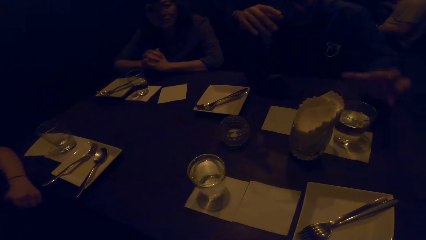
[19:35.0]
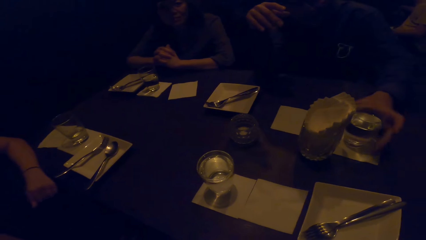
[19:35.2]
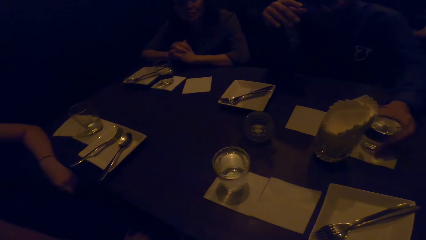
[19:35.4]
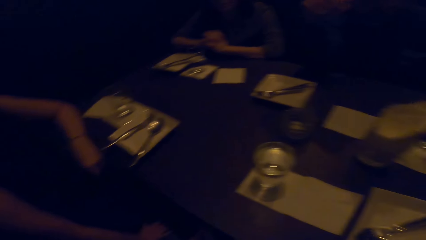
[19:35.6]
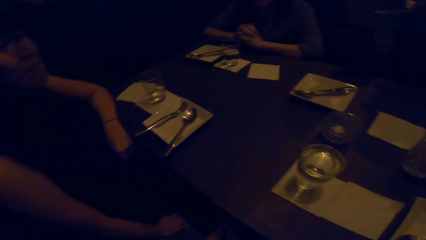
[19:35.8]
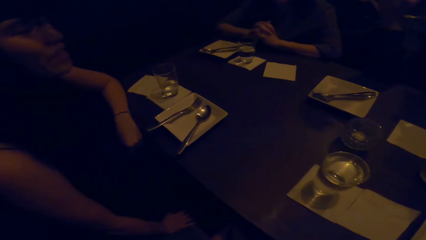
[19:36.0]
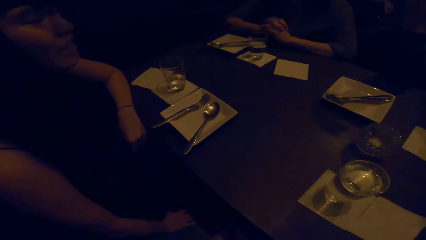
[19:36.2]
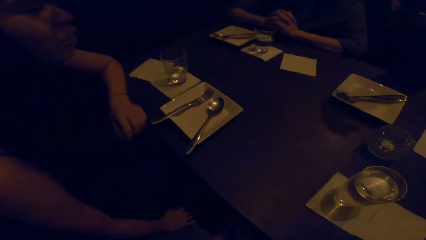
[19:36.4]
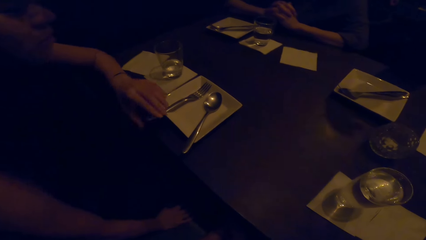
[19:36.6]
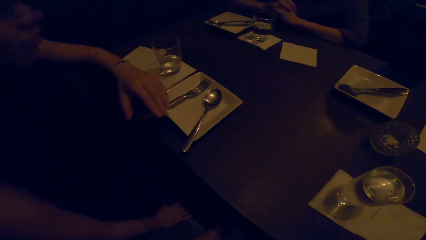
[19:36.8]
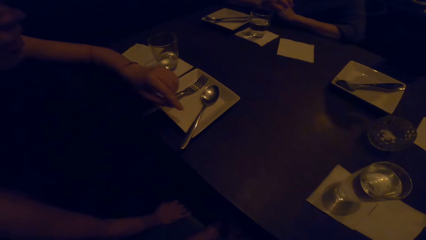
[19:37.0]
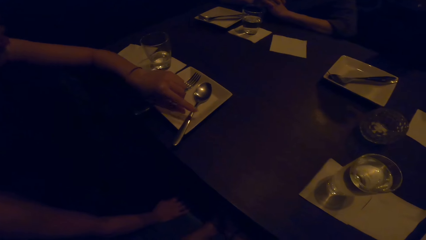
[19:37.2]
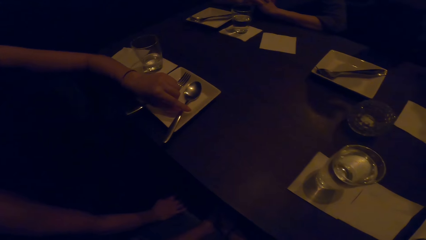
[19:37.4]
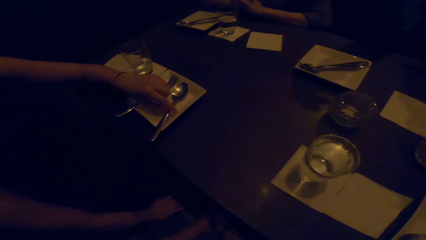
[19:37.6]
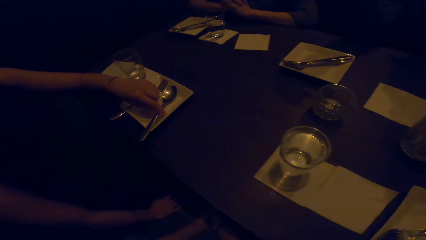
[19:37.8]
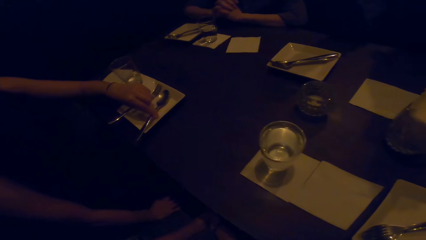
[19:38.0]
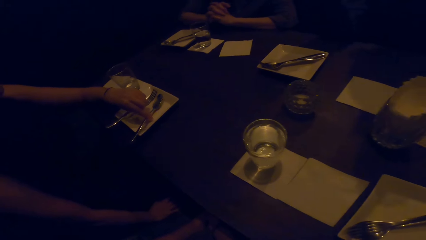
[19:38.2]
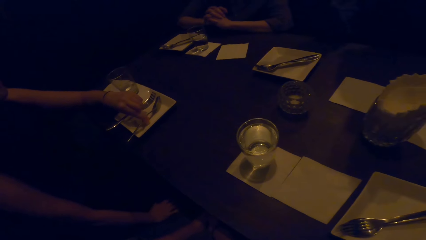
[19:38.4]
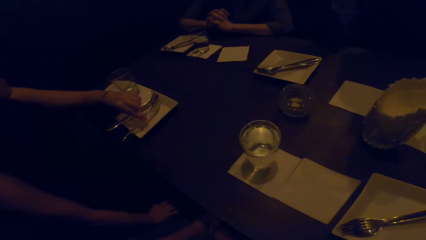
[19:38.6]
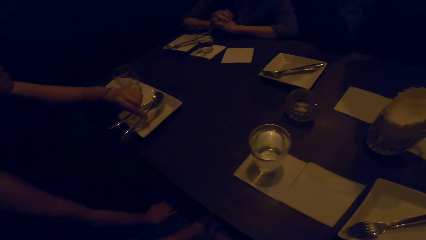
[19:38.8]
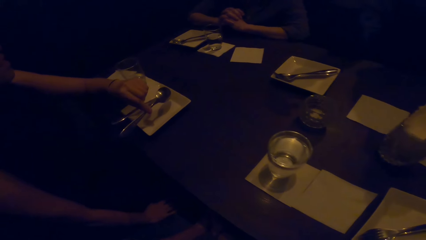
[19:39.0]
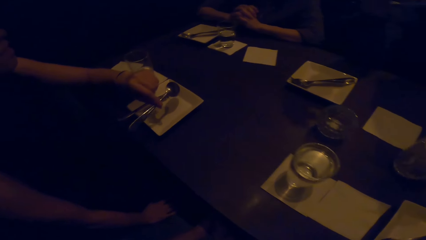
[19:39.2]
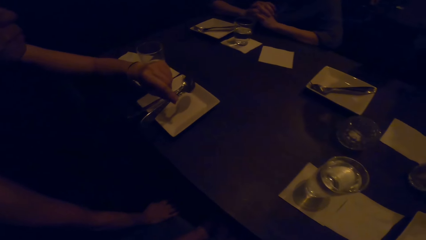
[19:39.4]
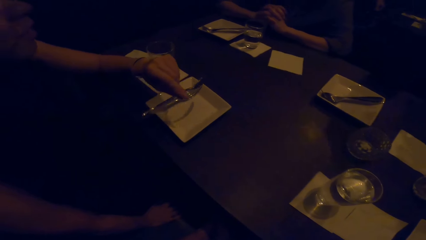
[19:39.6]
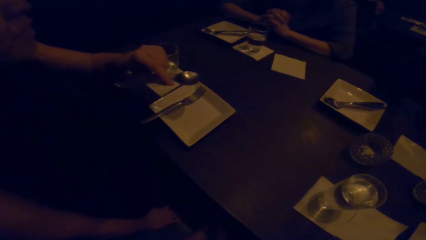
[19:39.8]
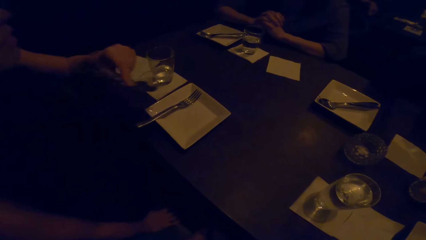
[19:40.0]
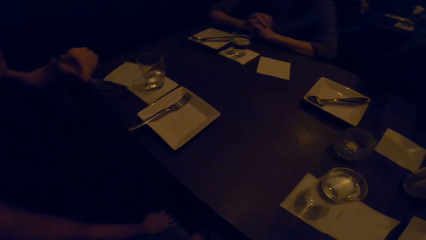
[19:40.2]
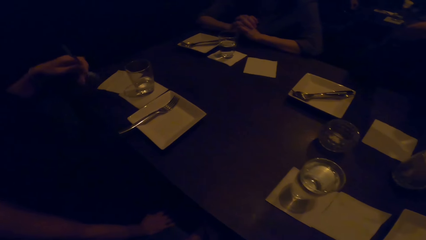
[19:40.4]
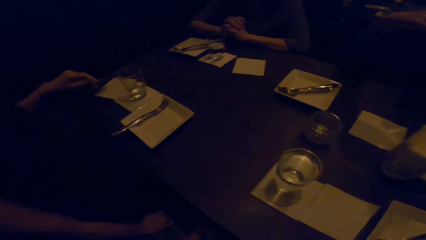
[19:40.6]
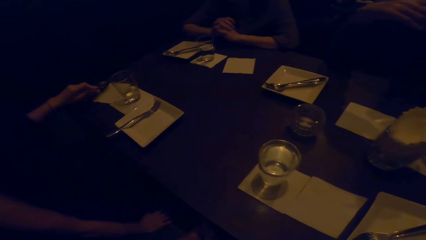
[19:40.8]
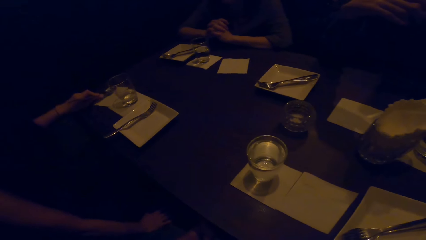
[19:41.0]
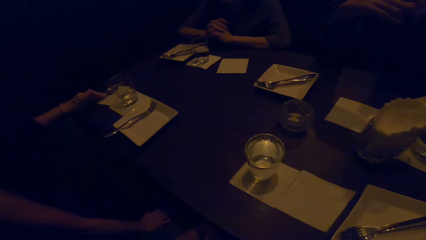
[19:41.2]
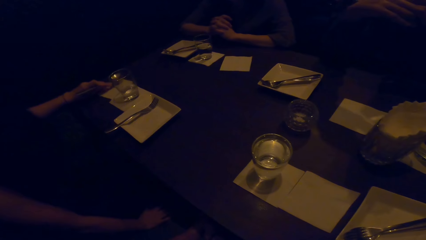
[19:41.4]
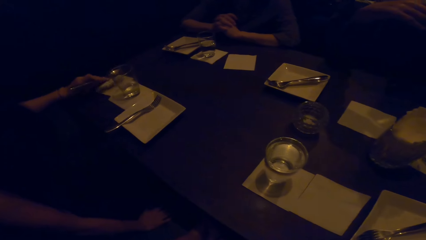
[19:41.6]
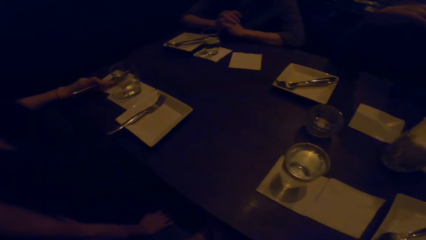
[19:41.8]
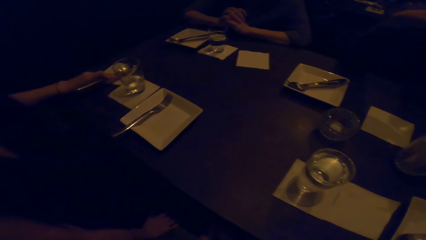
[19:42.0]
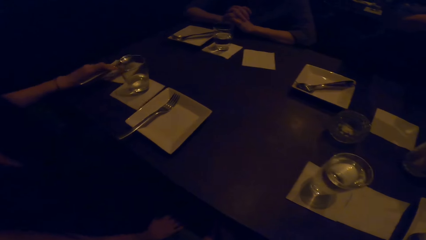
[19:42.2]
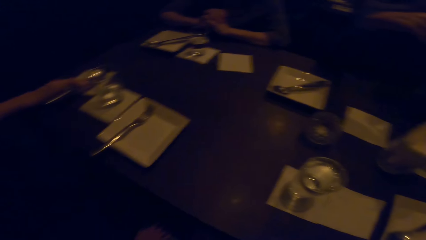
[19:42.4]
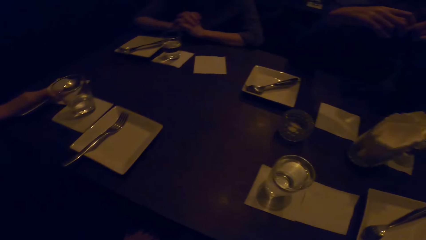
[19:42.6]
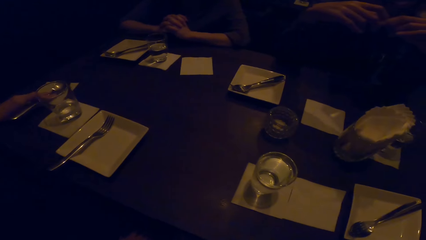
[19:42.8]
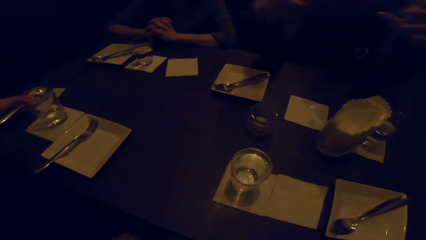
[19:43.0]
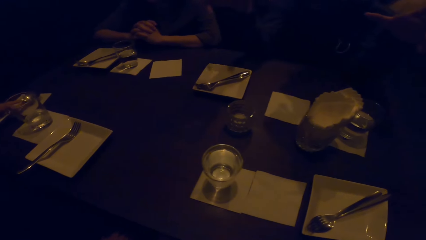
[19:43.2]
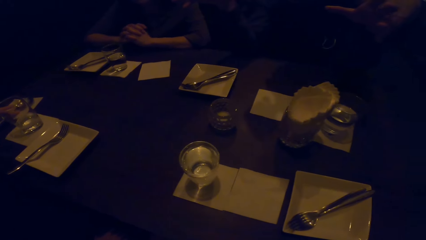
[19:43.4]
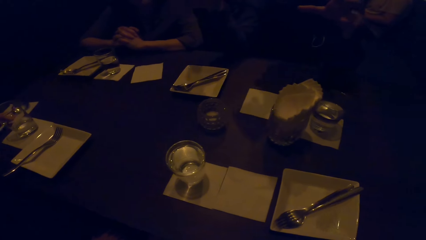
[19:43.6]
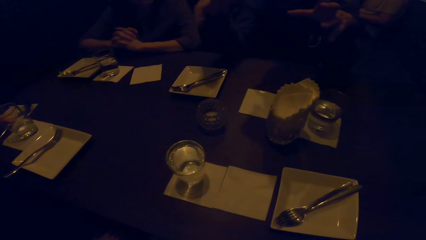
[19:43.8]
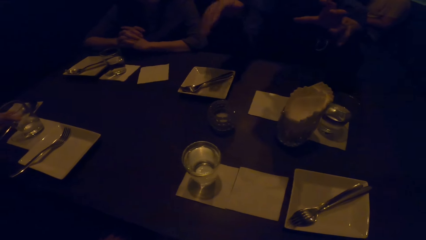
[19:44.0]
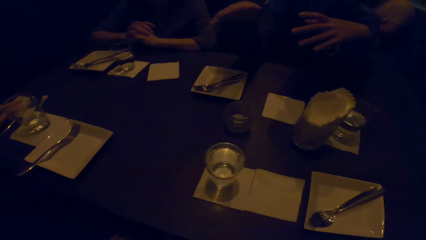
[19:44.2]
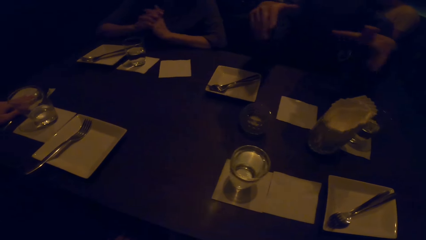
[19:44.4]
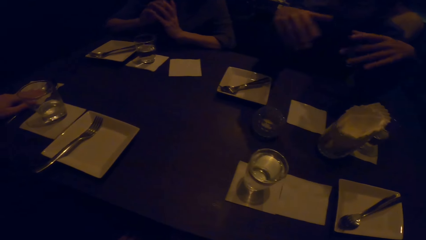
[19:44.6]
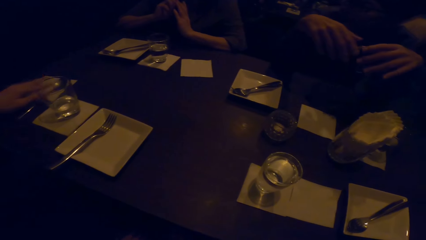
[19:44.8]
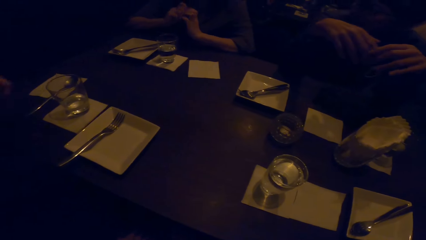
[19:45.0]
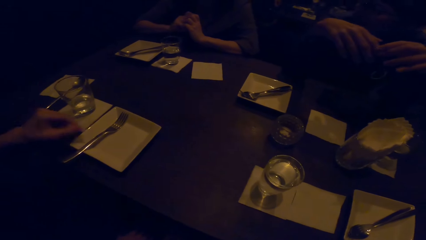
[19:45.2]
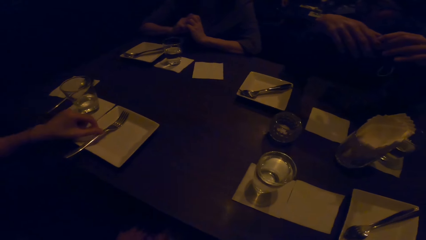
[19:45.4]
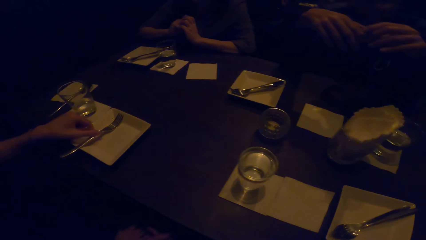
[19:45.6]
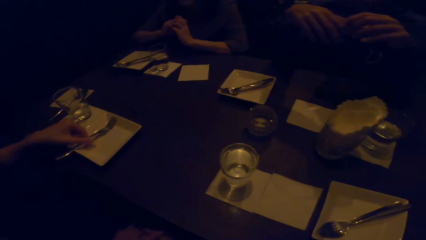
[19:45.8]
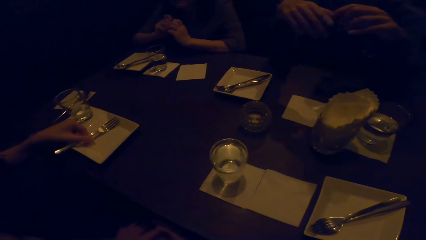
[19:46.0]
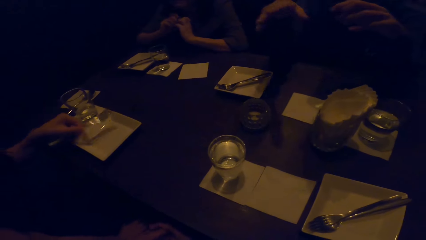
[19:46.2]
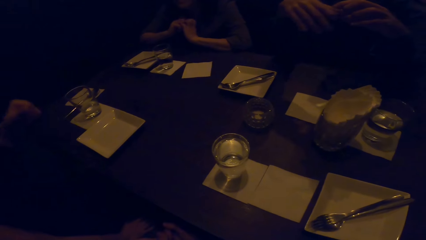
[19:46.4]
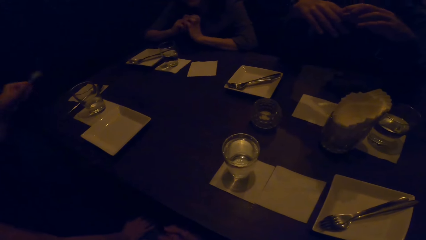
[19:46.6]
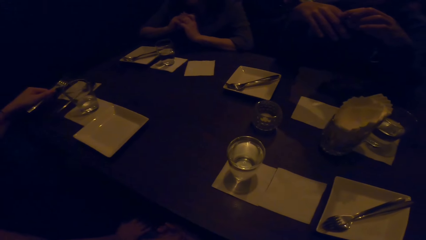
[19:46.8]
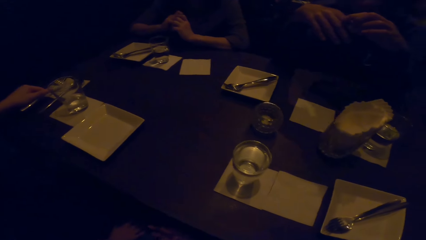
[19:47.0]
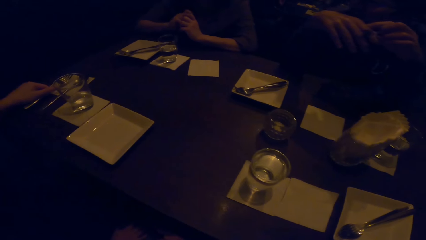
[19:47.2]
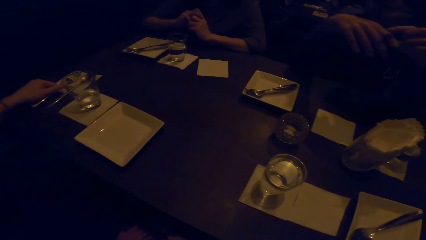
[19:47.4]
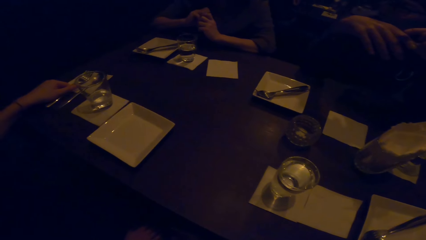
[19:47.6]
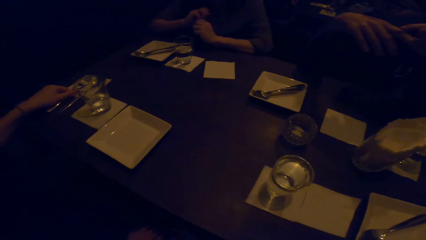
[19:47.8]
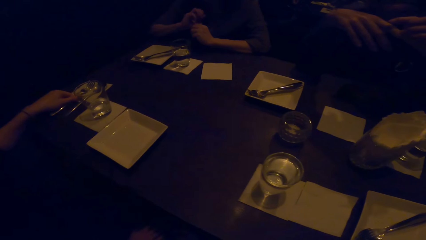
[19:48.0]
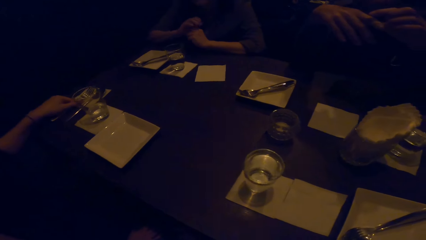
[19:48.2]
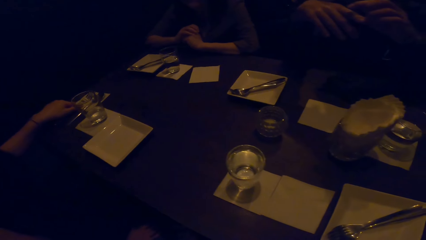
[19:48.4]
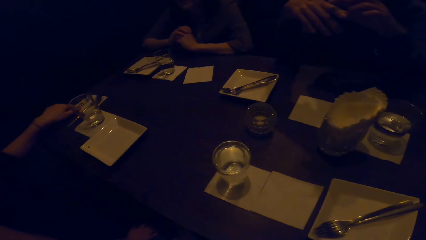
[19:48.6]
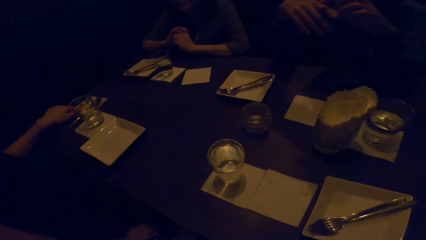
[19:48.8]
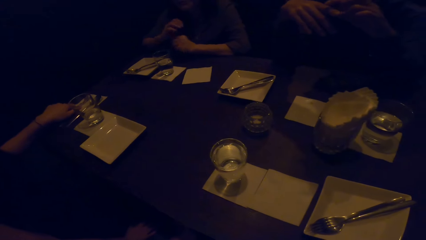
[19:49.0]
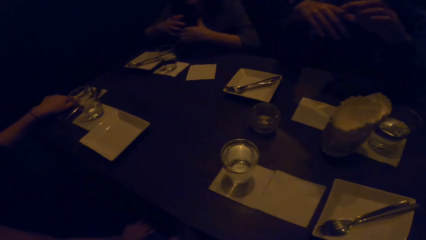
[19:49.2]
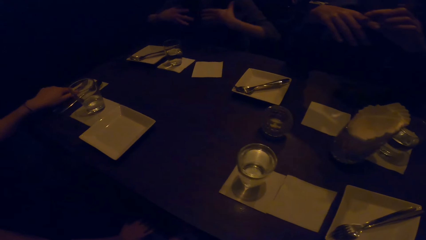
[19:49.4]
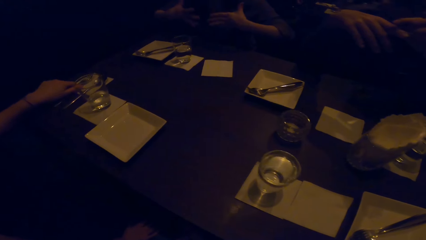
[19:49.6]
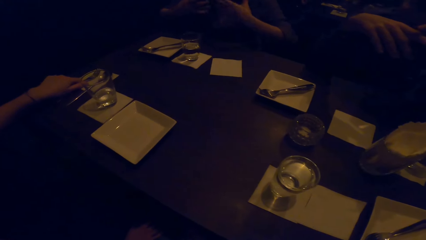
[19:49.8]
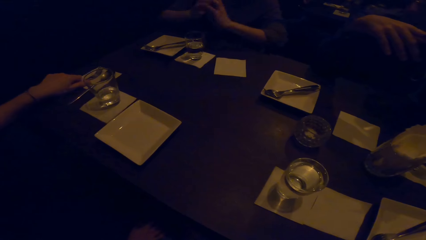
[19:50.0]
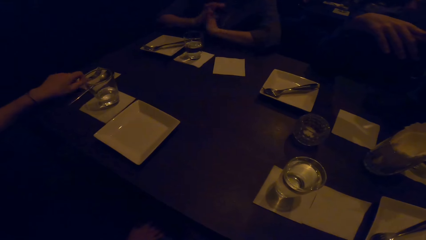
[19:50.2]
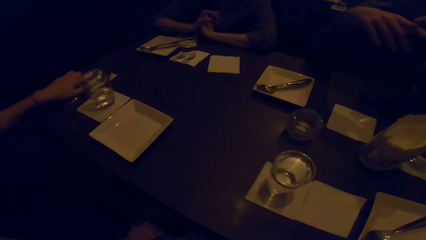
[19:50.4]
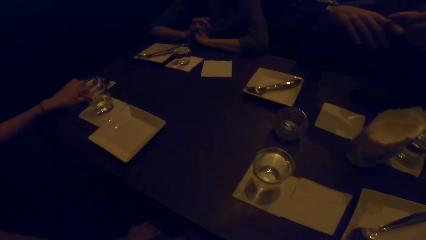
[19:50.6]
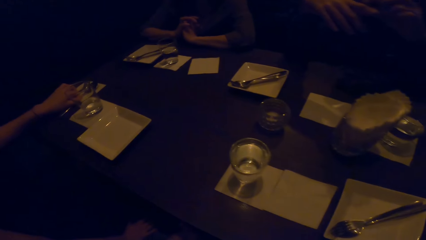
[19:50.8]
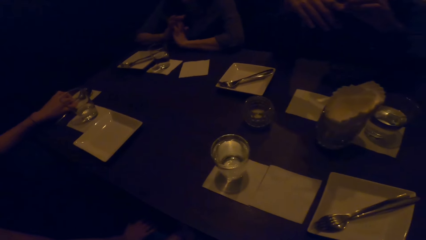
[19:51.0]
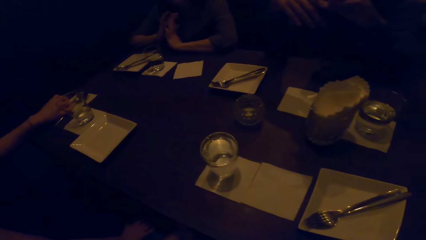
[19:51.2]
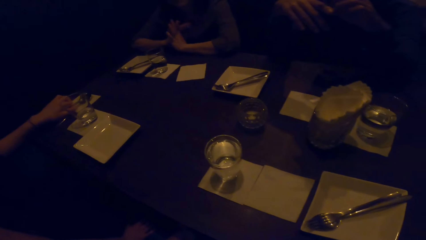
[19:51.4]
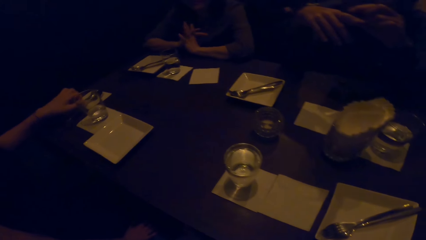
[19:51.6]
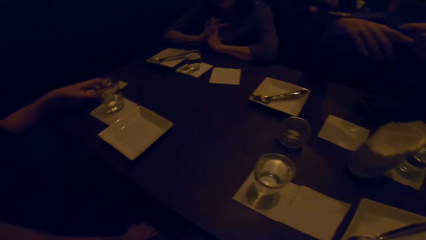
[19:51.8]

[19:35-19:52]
A man picks a glass of water from the table. A woman talks to her colleagues. The camera wearer looks at the woman. The woman picks a spoon. The camera wearer picks the spoon from the plate. The woman pushes a serviette with the spoon and laughs. The man talks to his colleagues. The camera wearer puts the spoon on the serviette. The woman puts the spoon on the serviette and moves a fork from a plate to the serviette. The camera wearer puts the fork on the serviette. Another woman talks to her colleagues. The first woman adjusts the fork on the serviette.
